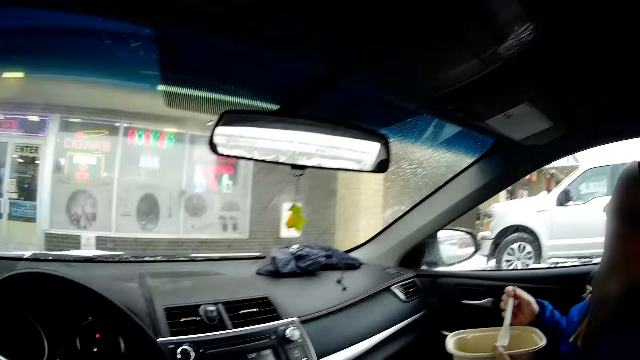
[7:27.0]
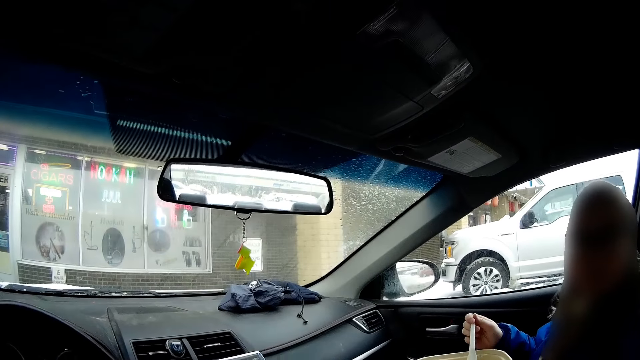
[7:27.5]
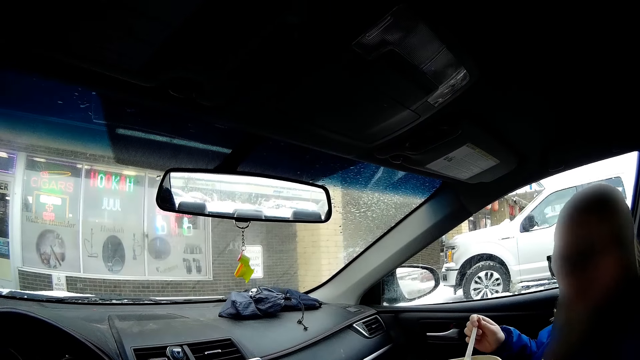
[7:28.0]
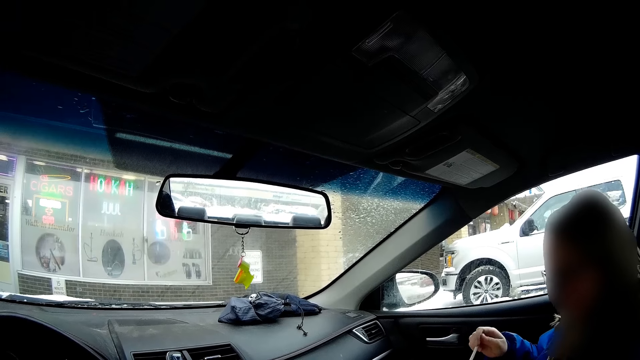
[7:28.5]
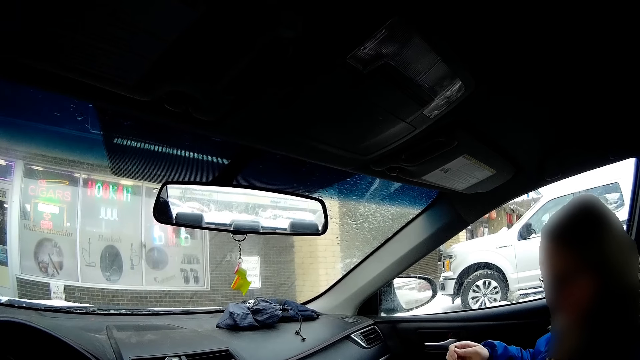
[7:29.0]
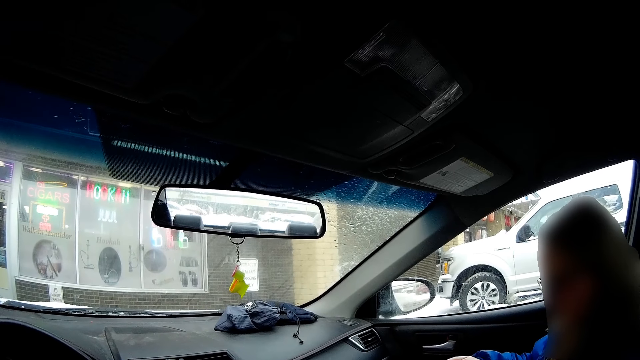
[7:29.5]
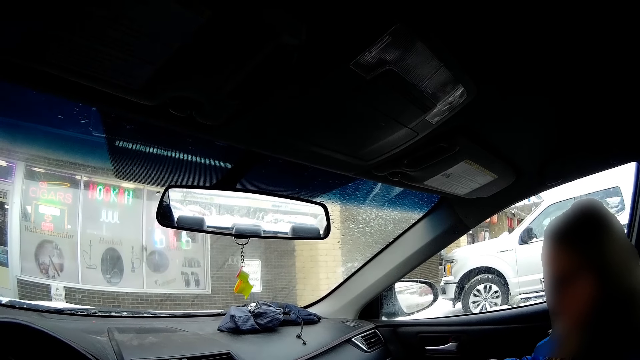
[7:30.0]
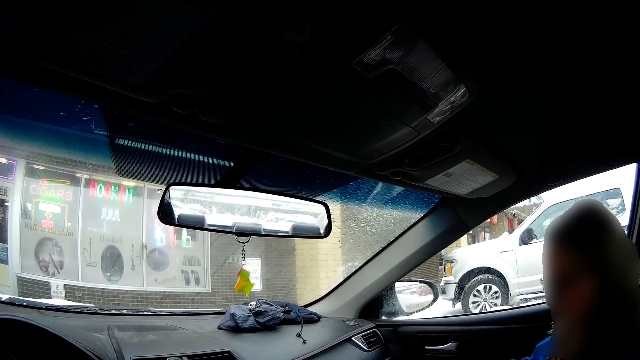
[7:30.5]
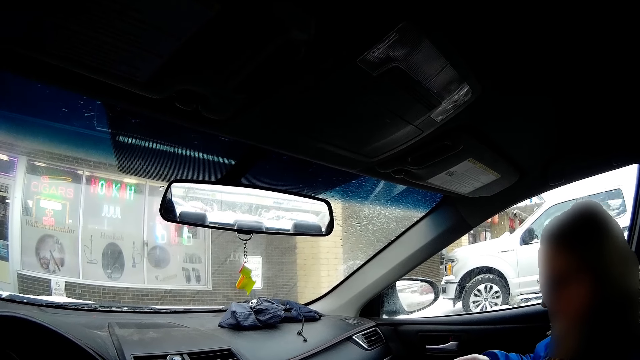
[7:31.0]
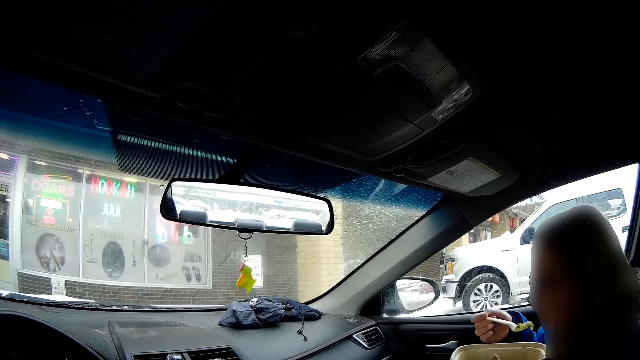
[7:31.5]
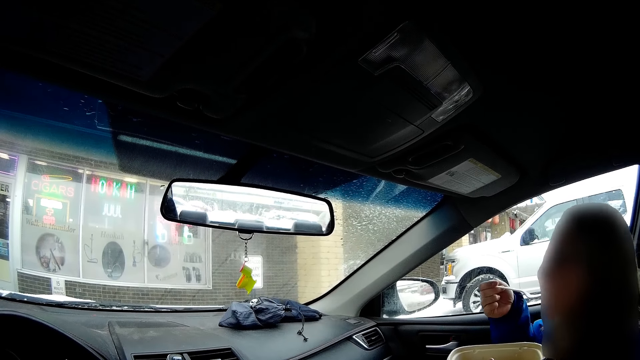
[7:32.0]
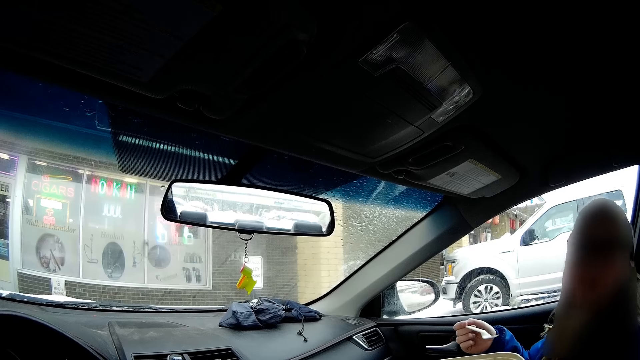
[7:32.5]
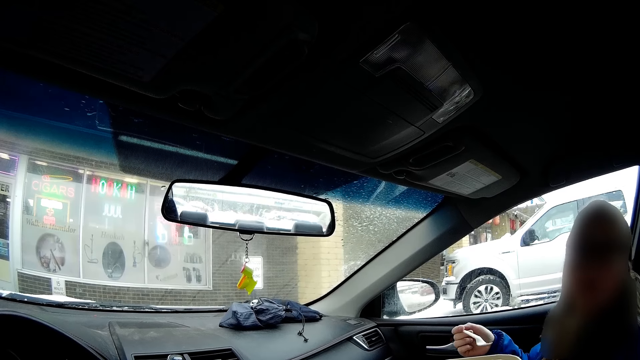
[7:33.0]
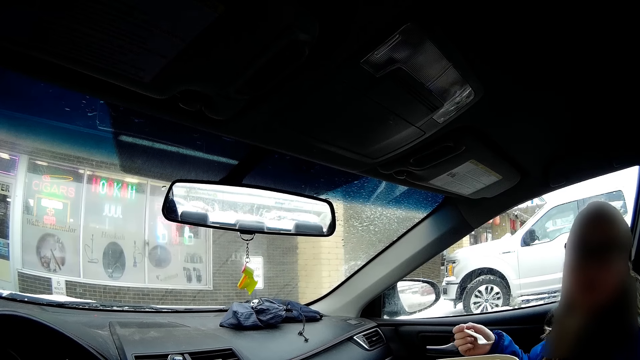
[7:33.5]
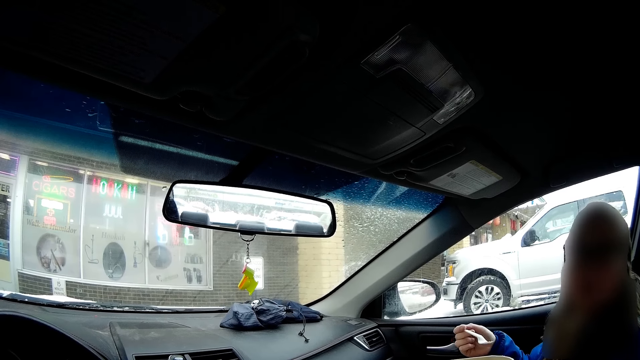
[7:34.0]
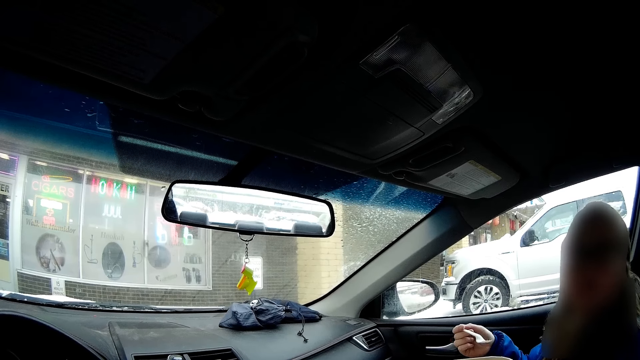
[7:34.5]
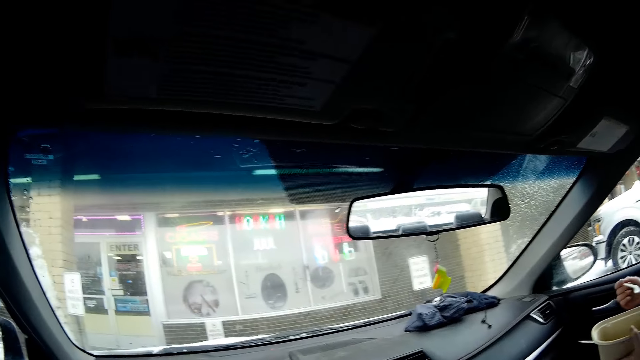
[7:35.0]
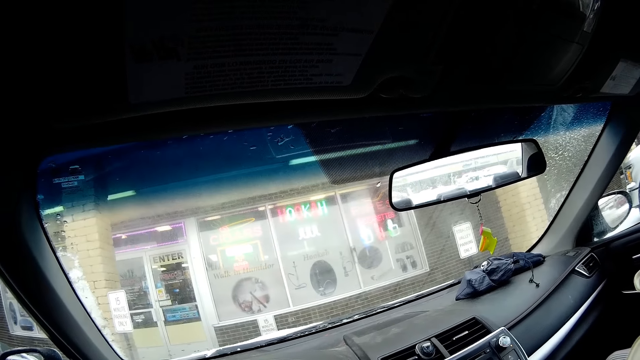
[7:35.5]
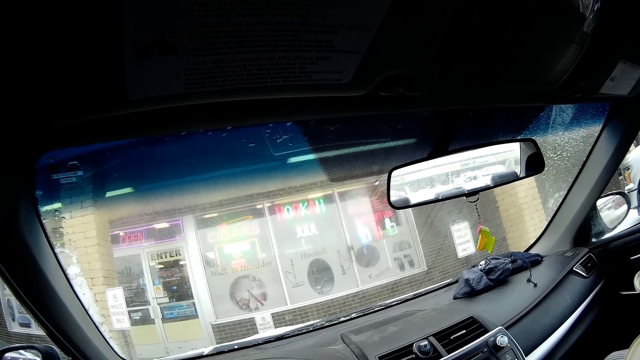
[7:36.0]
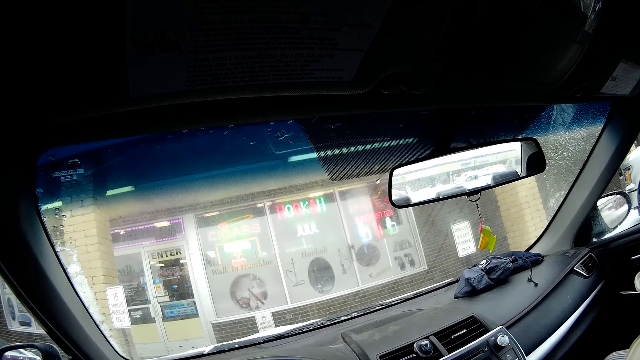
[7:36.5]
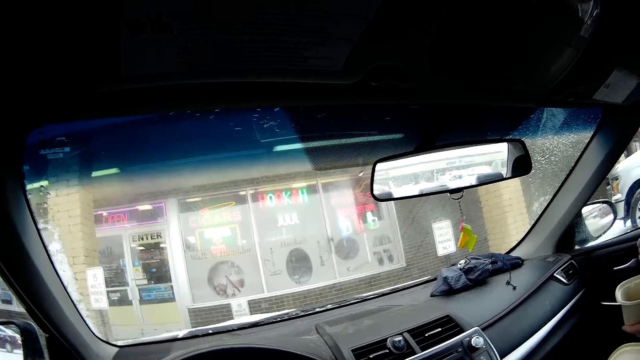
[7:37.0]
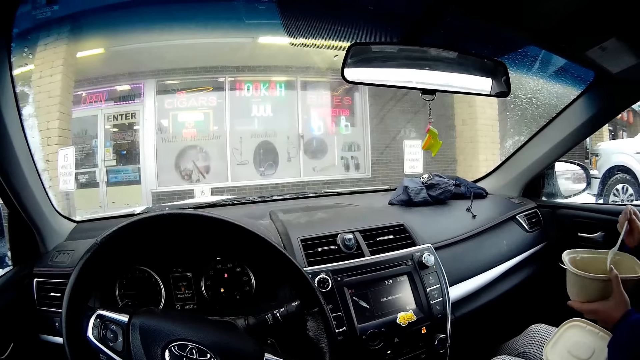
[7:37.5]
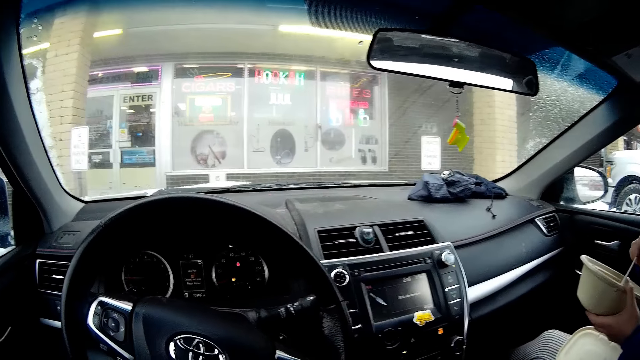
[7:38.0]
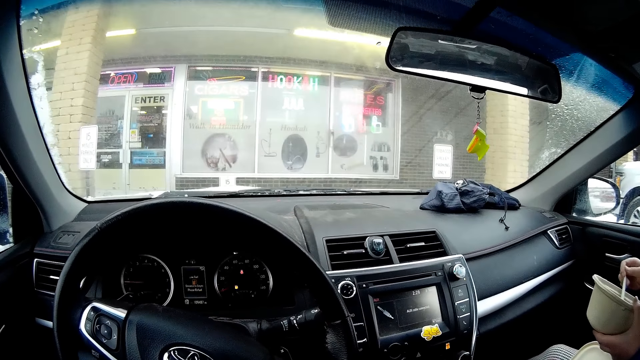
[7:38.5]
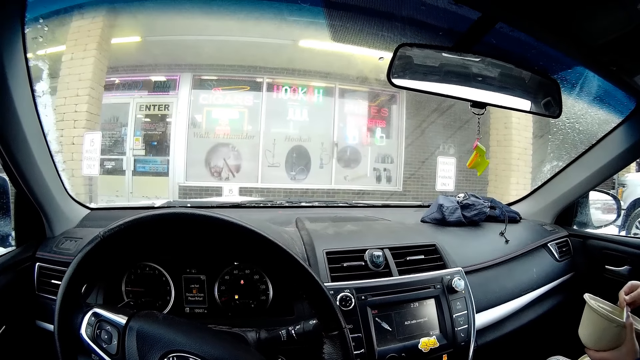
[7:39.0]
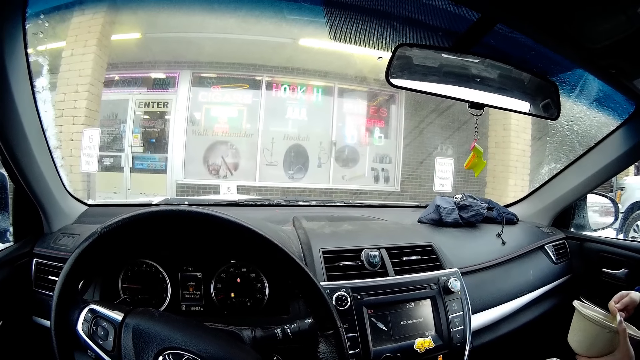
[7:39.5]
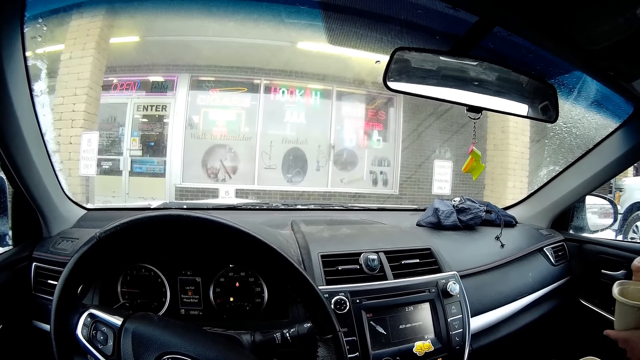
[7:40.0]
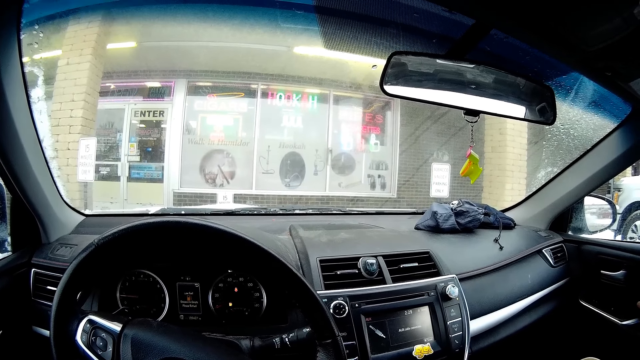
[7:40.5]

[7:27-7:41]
The lady scoops something from the tin and puts something in the mouth. The camera wearer looks at the lady and looks around the car. The lady scoops something from the tin and puts something in the mouth.
